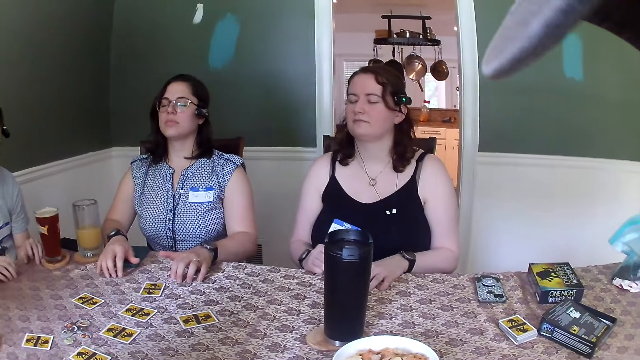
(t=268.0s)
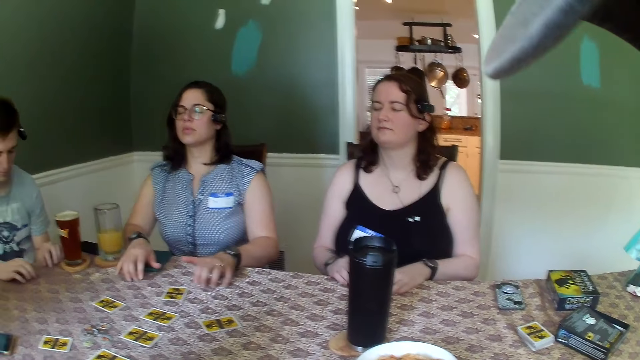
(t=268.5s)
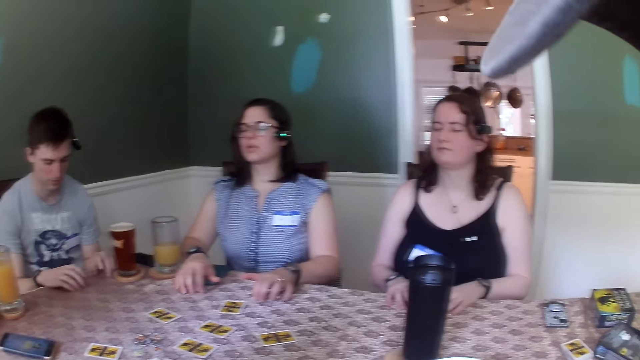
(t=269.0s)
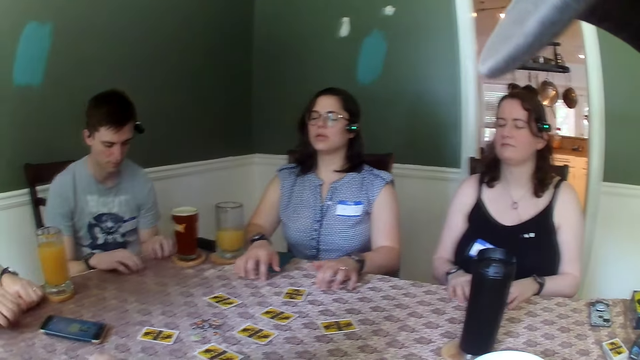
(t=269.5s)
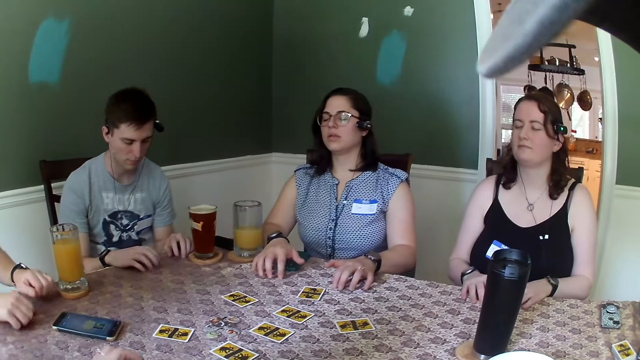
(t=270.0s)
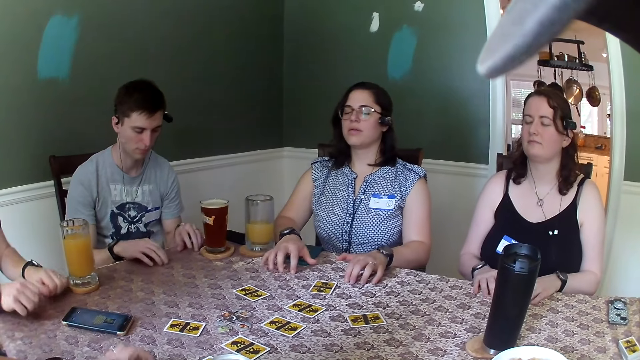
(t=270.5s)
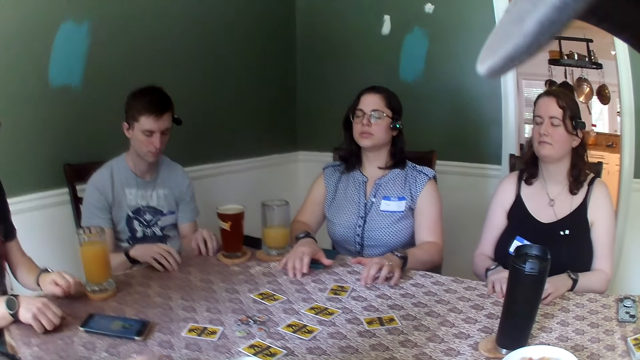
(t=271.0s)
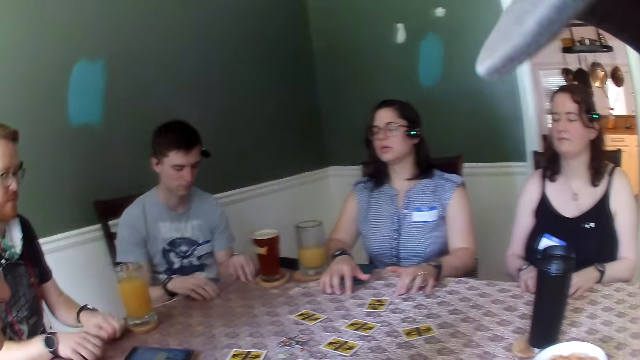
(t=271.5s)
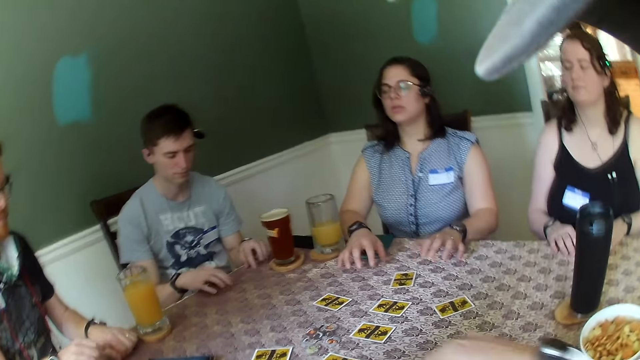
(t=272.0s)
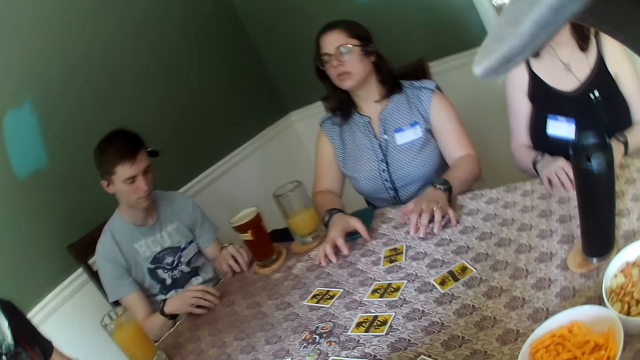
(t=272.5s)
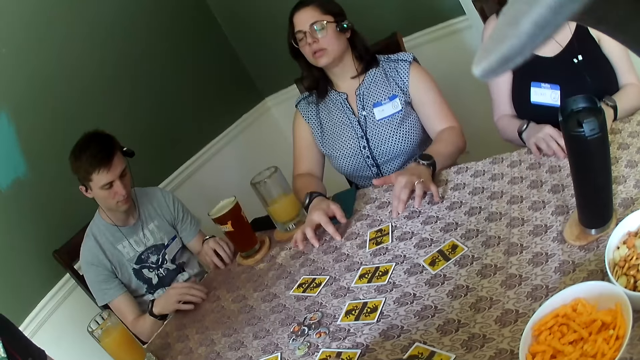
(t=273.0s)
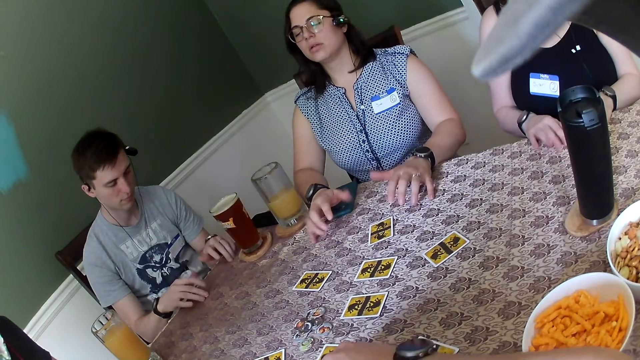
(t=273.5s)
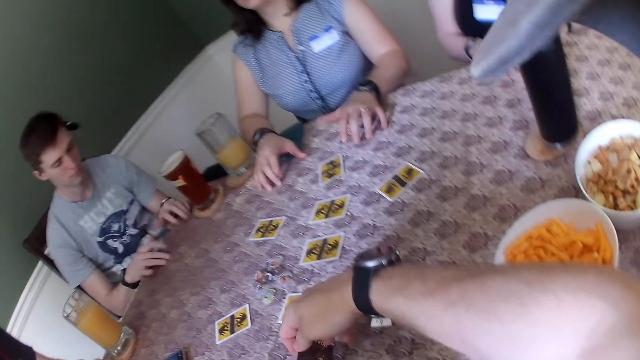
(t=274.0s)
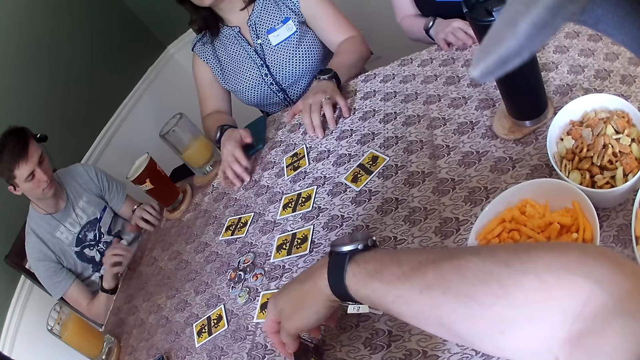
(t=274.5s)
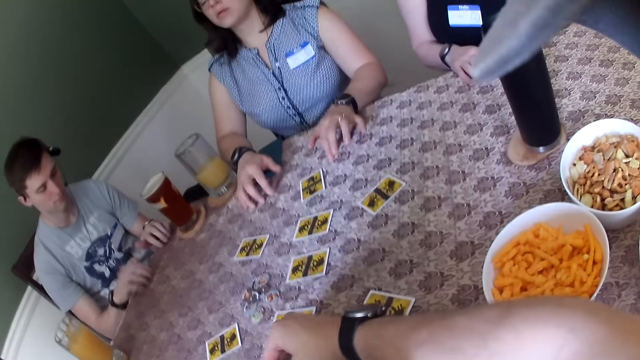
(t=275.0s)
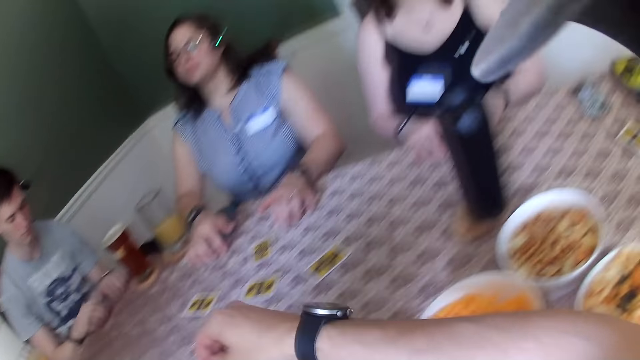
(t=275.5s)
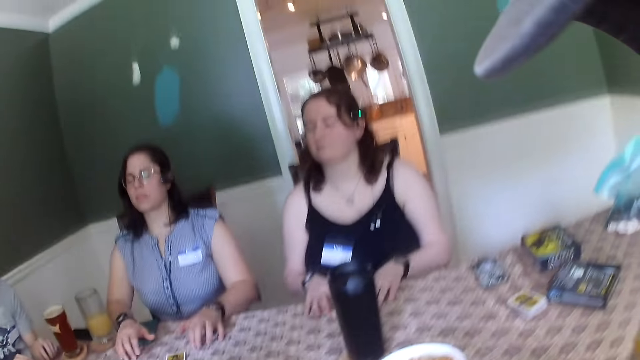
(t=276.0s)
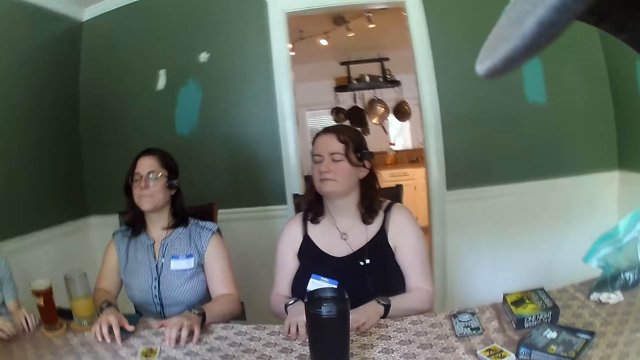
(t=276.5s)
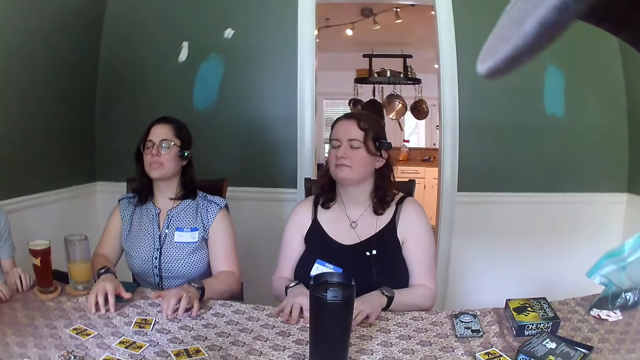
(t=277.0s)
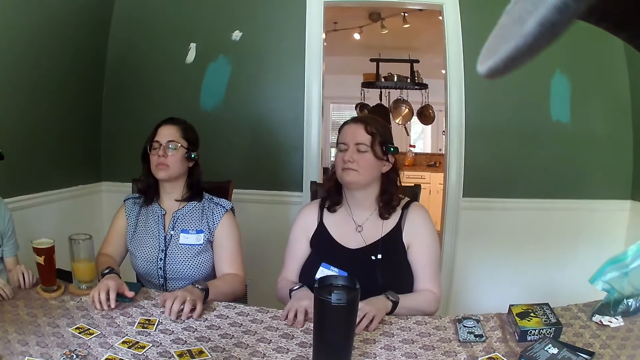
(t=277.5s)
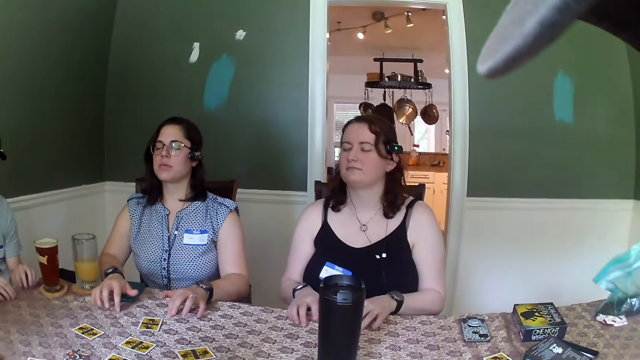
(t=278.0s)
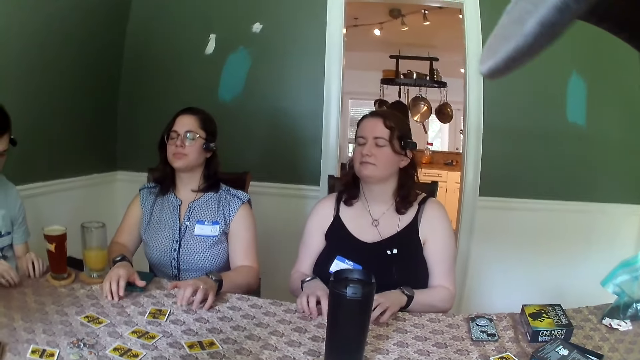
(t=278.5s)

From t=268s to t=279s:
A man hits the fingers of both hands on the table. The camera wearer shuffles cards.

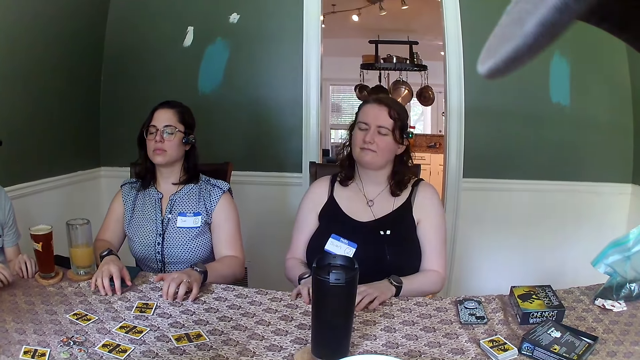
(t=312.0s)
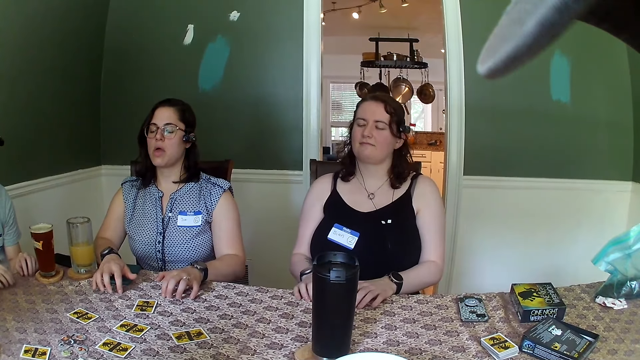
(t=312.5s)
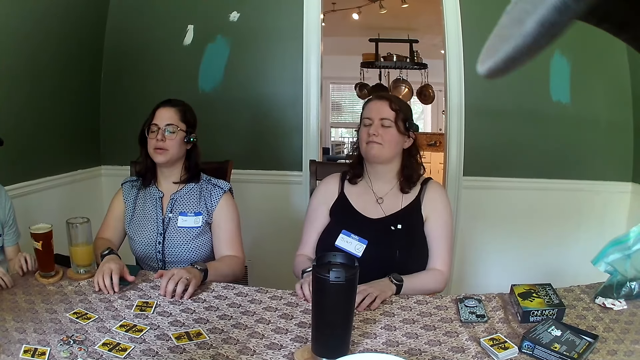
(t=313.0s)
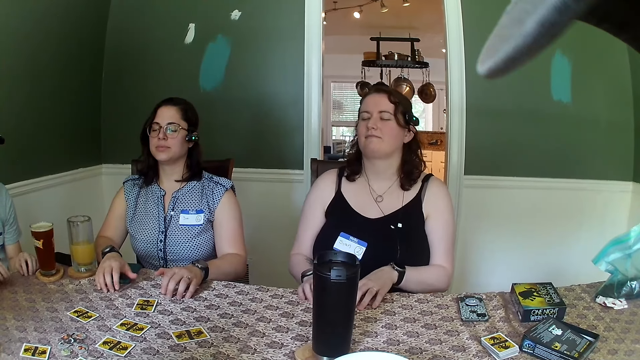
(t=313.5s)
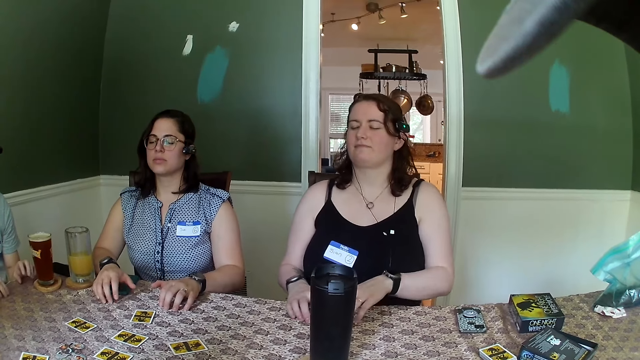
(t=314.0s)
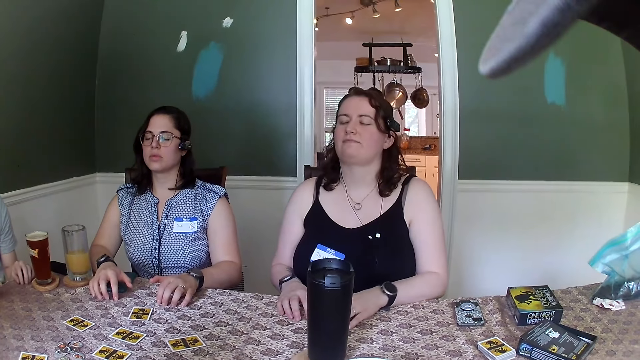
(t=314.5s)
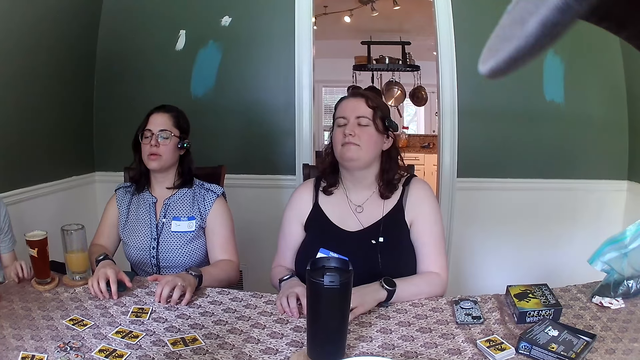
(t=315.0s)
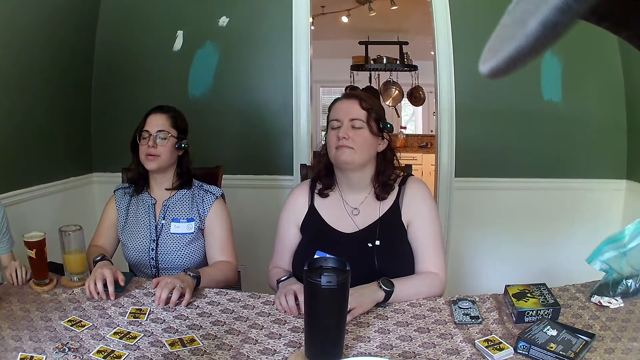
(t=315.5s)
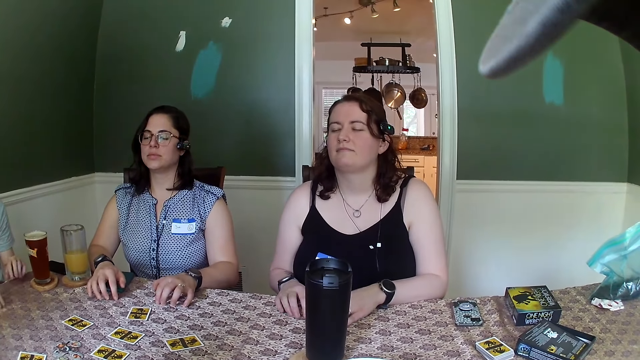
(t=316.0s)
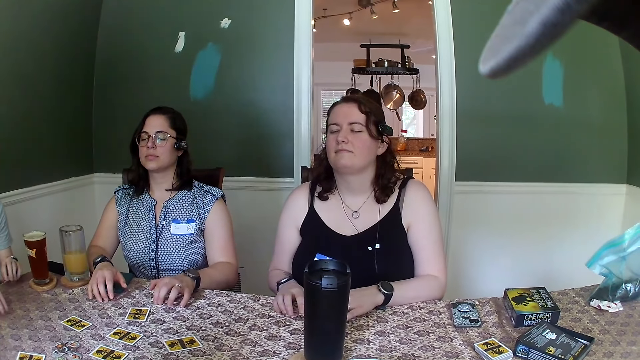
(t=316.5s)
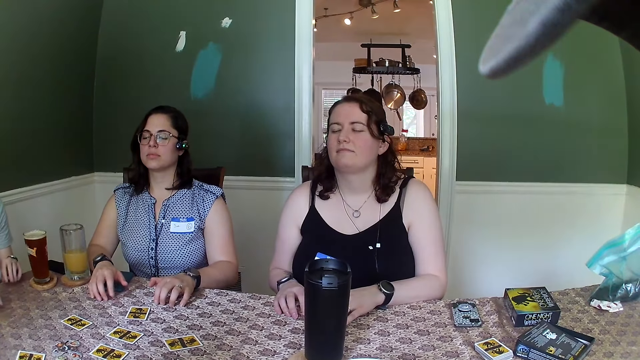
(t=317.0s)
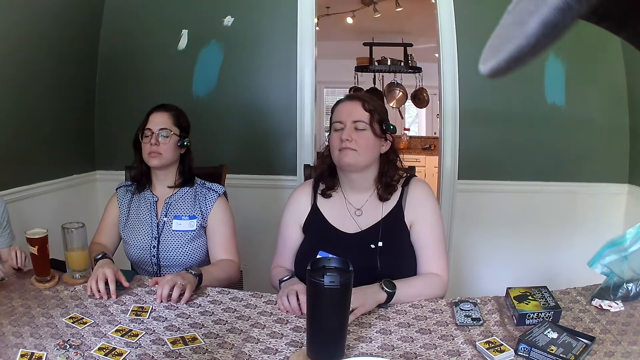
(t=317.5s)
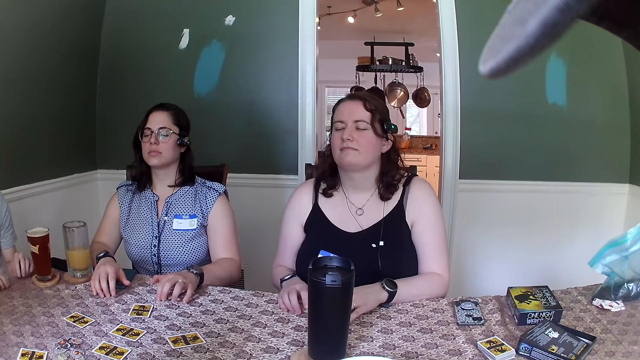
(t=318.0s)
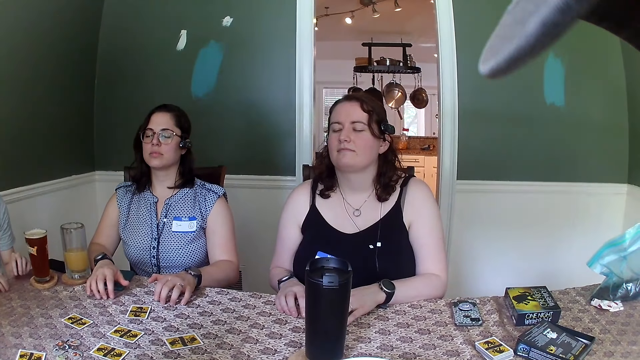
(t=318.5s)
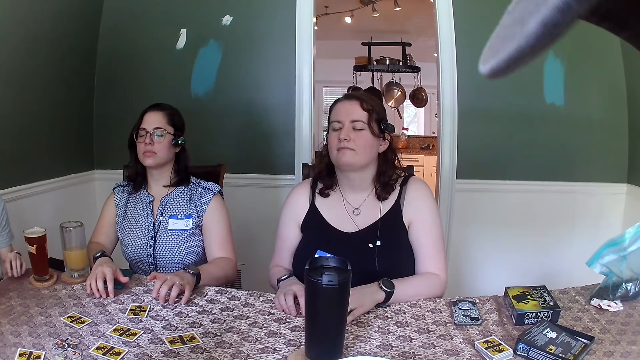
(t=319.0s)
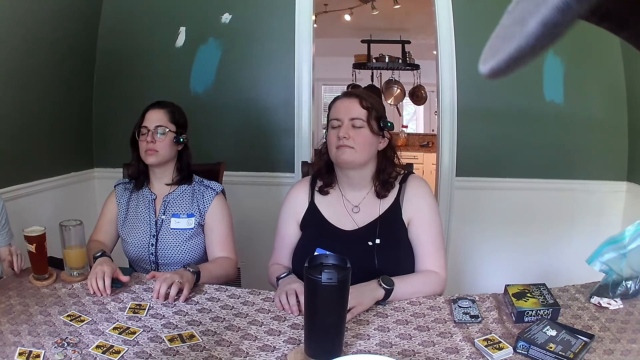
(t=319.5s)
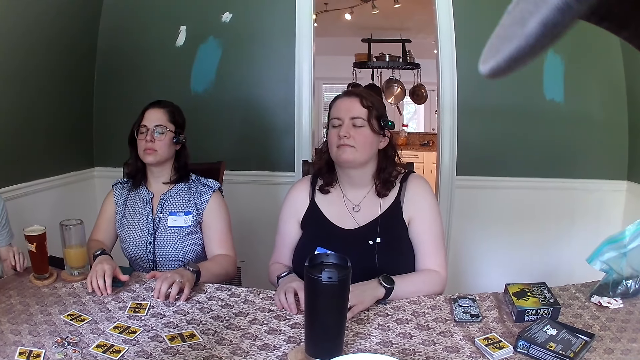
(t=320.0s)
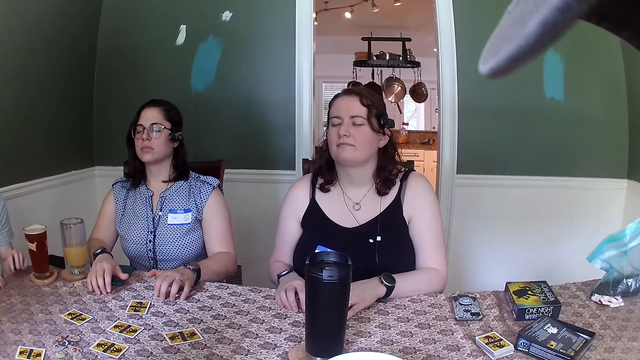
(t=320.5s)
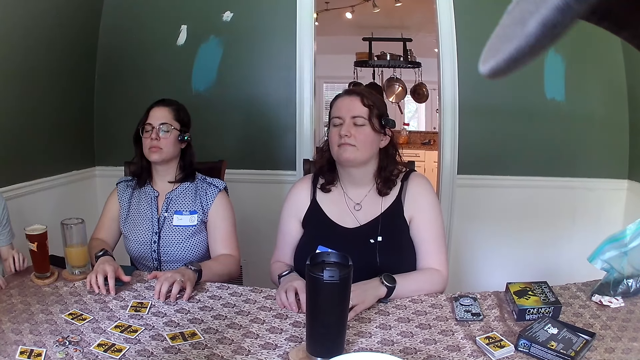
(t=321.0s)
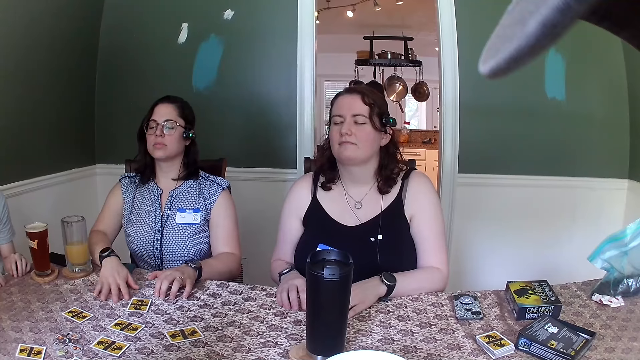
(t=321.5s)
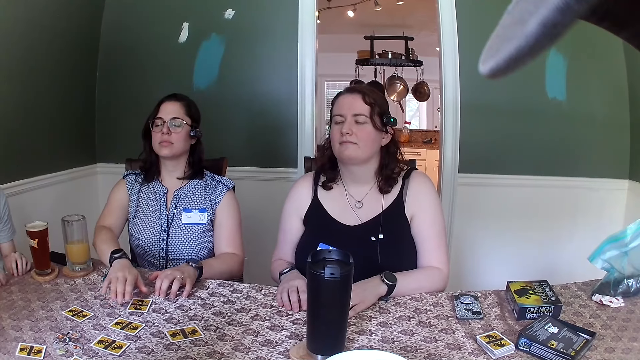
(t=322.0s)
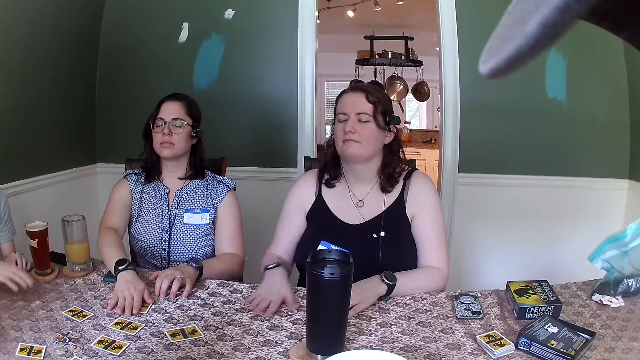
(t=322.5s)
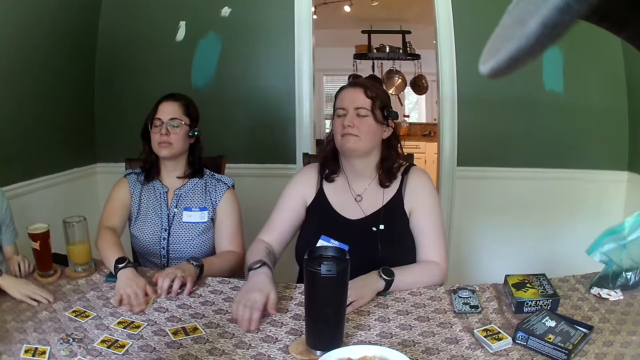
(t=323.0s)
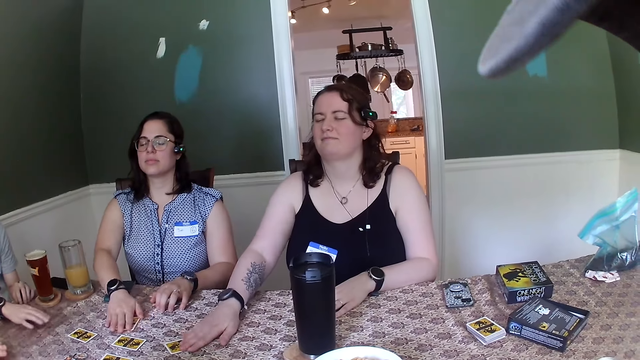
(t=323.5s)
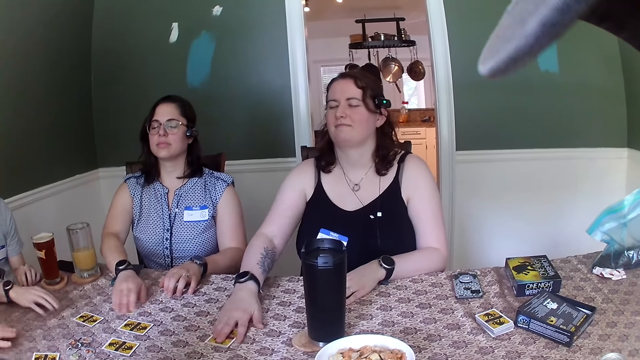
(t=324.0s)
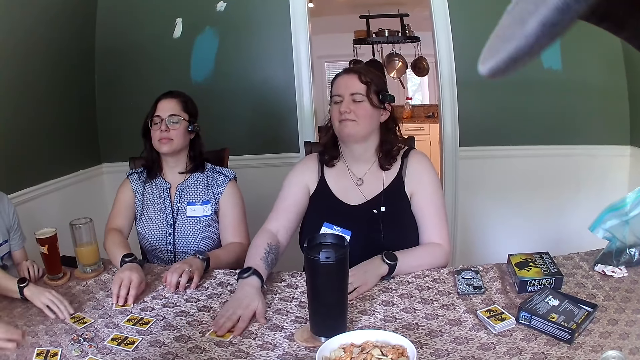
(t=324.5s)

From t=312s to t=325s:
A woman adjusts hands. Another woman reaches for a card on the table with her right hand, and adjusts the card on the table. A man reaches for a card on the table with his right hand. The first woman reaches for a card on the table with her right hand. The other woman puts her right hand on the card. The first woman touches the card on the table with her right hand, and adjusts the card on the table. The man touches the card on the table with his right hand. He adjusts the card on the table.
